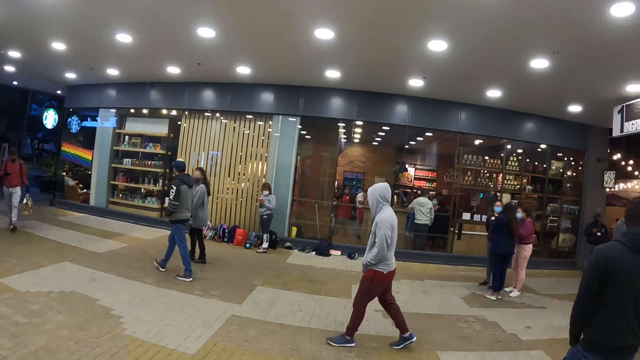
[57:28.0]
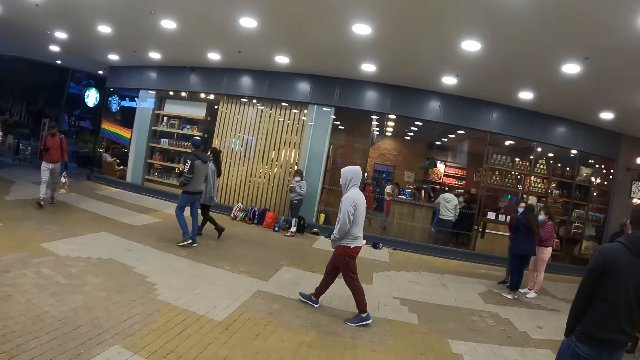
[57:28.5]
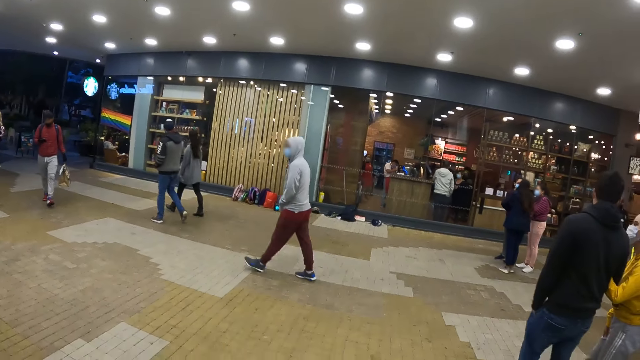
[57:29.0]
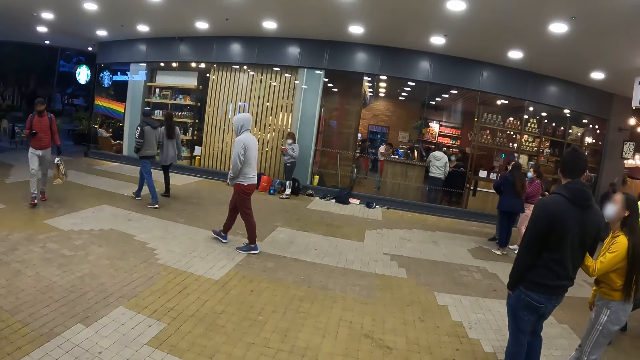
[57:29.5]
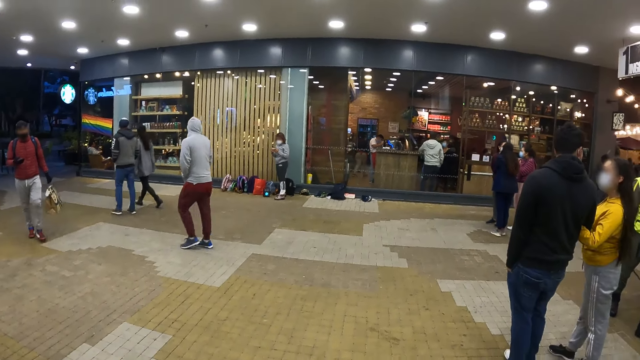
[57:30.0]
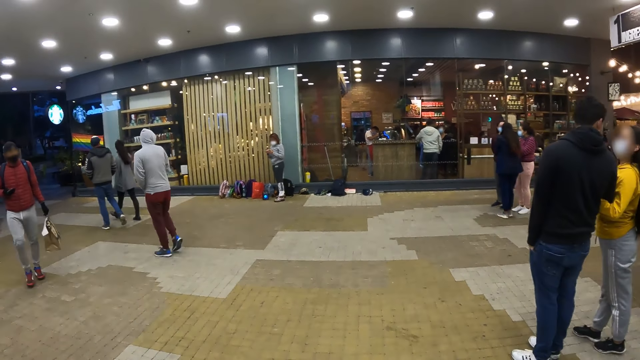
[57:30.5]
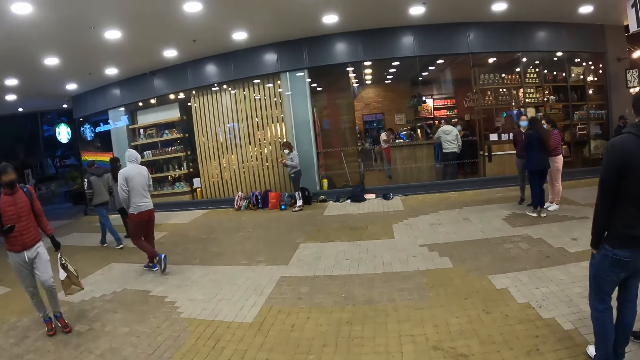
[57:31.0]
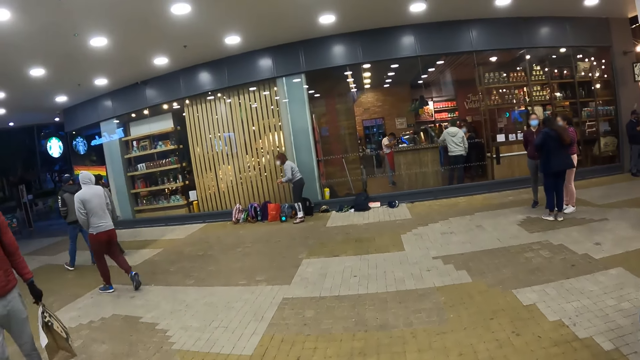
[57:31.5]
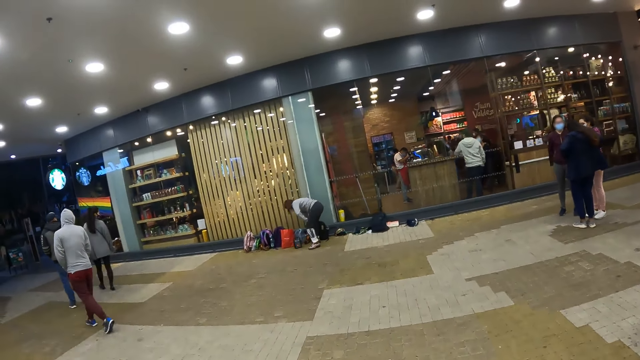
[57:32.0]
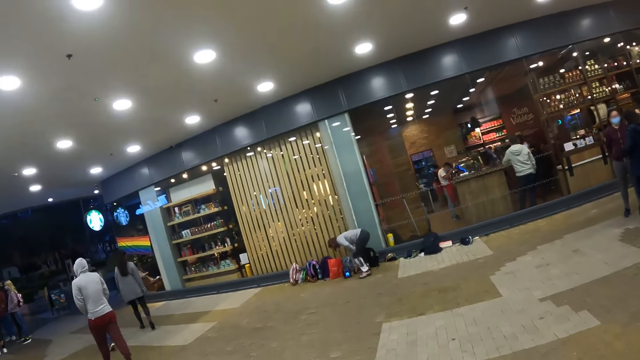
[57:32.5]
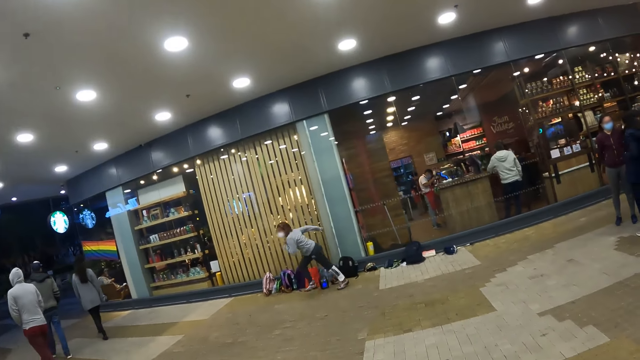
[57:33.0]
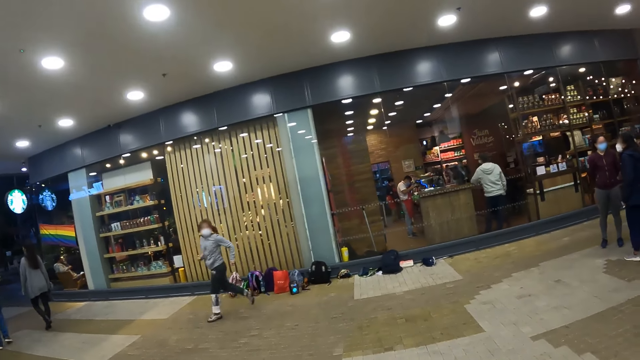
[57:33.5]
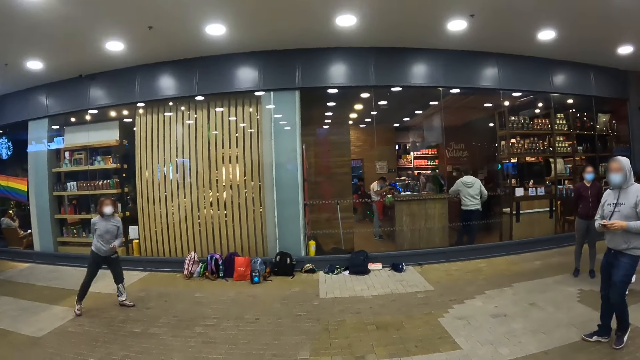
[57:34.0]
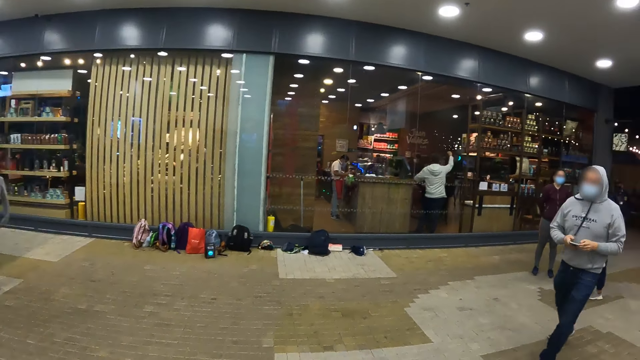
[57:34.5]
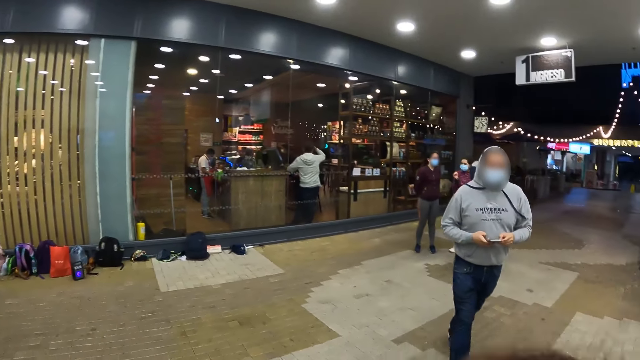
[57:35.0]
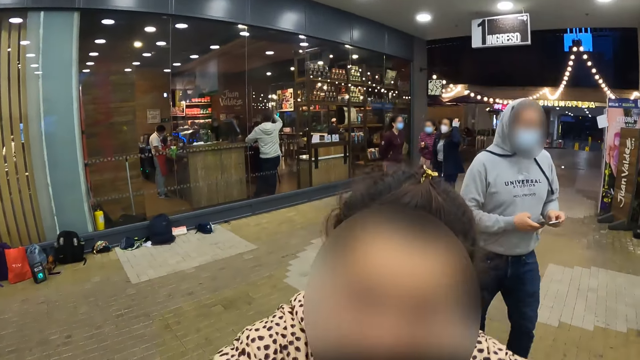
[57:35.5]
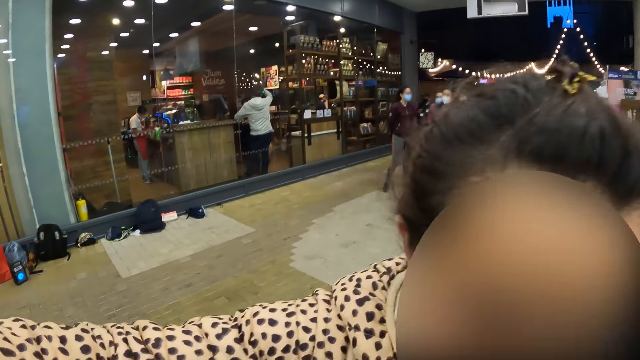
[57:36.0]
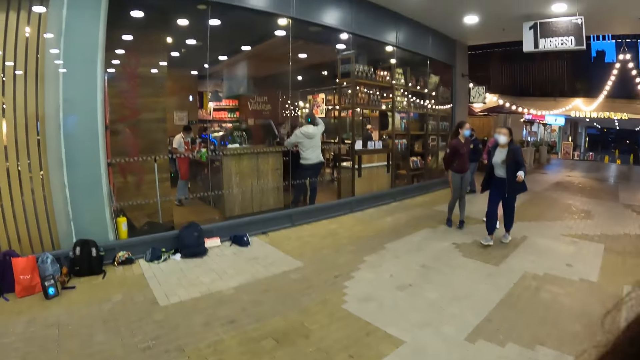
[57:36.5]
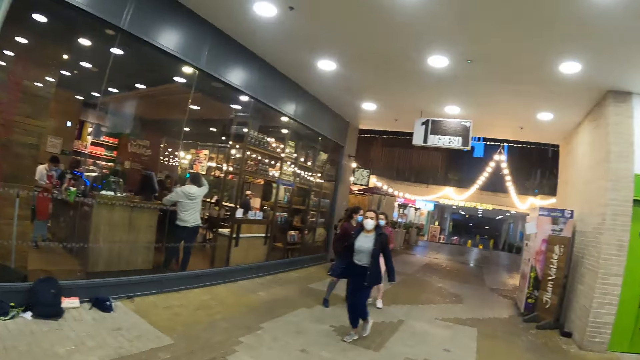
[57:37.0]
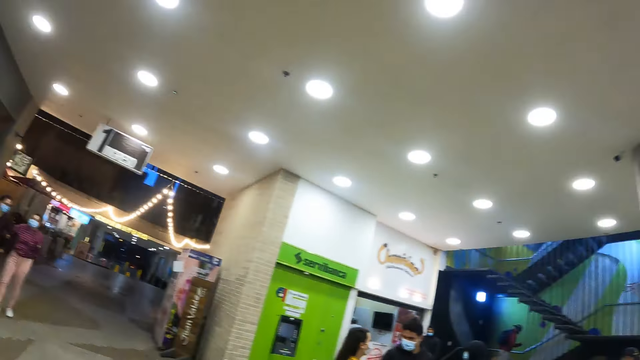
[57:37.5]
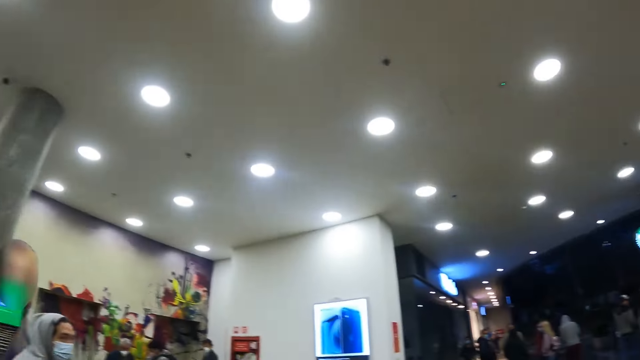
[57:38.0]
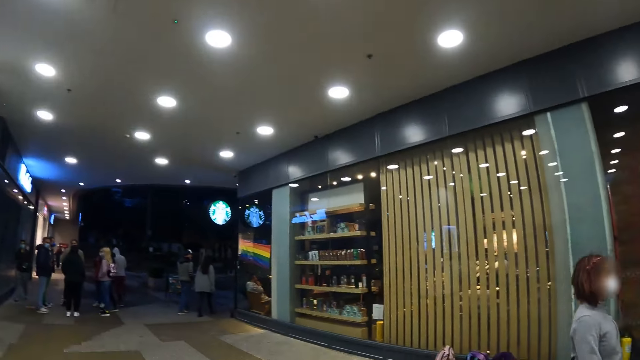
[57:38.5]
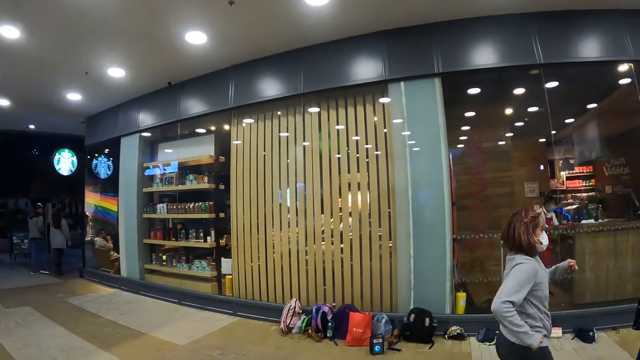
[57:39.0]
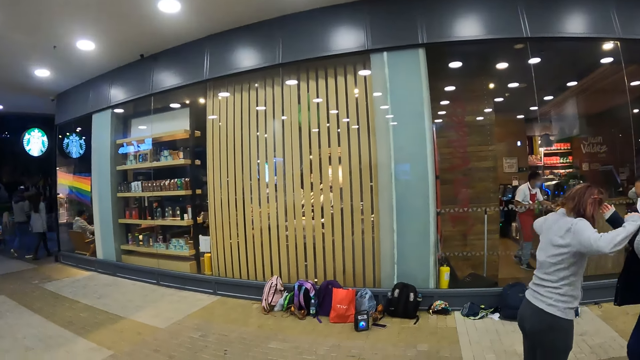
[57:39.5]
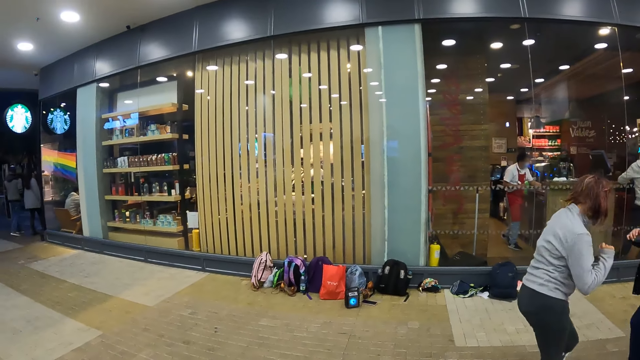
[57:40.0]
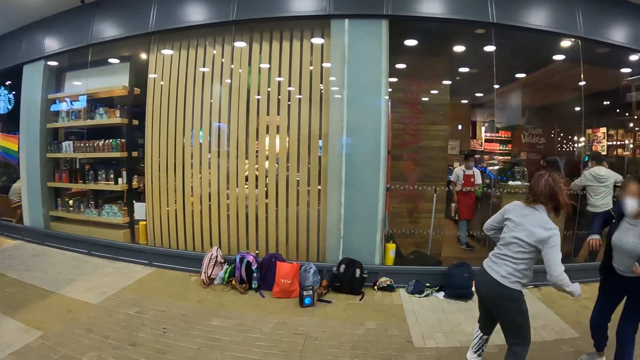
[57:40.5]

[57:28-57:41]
The camera wearer looks around. They interact with a lady. They dance with the lady. They walk around.

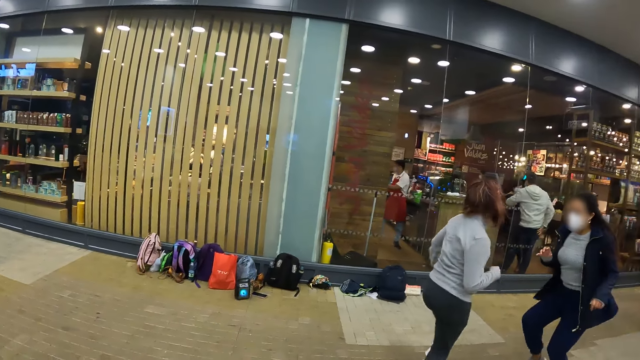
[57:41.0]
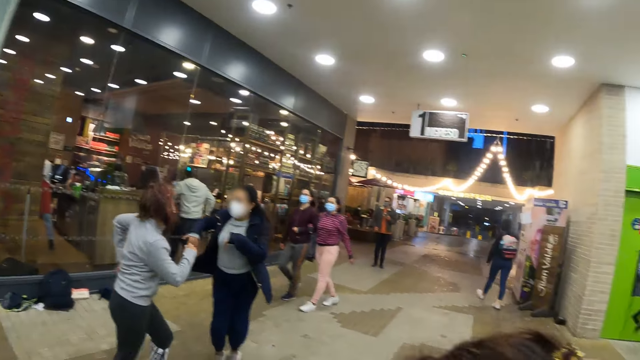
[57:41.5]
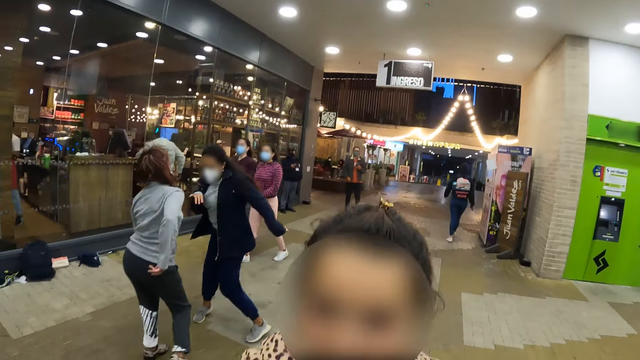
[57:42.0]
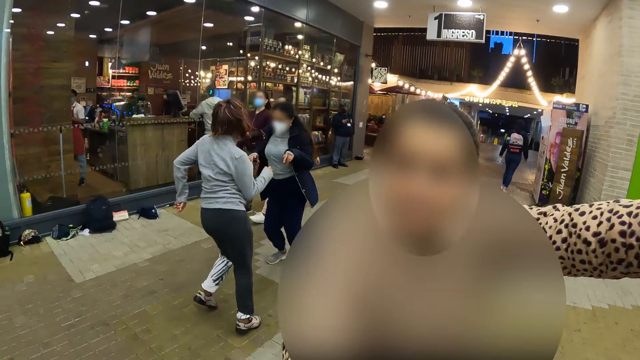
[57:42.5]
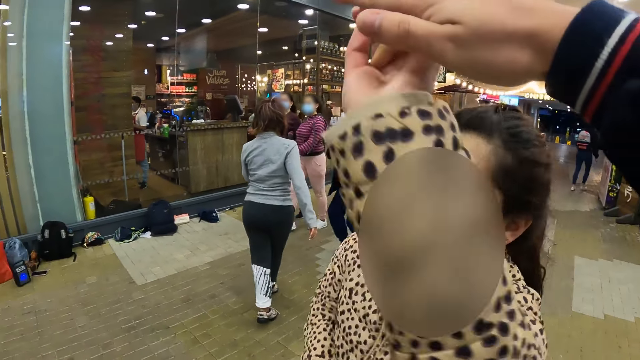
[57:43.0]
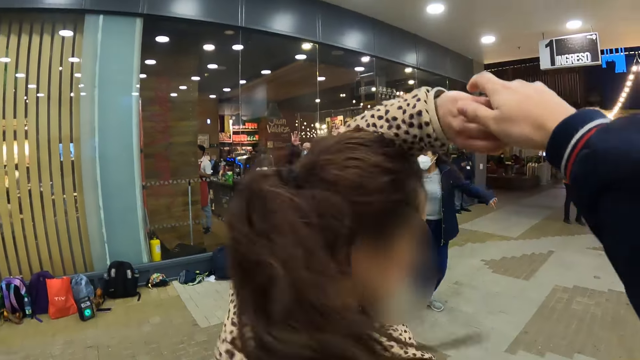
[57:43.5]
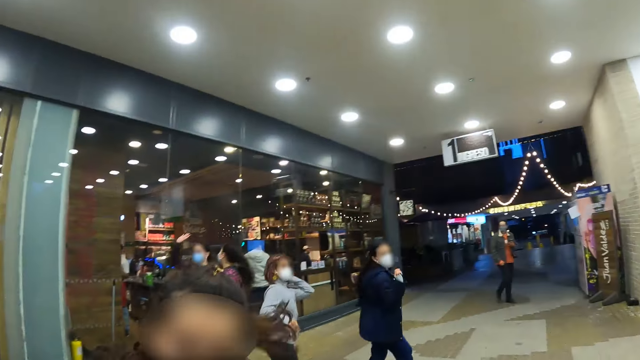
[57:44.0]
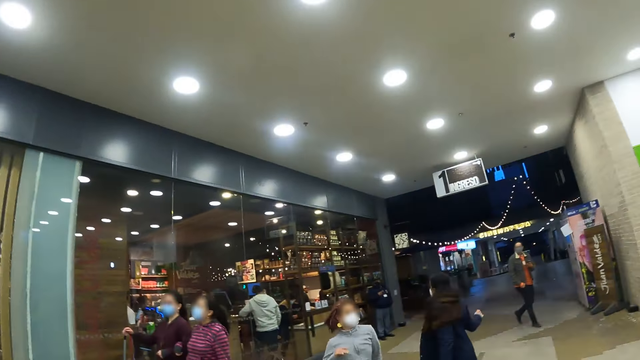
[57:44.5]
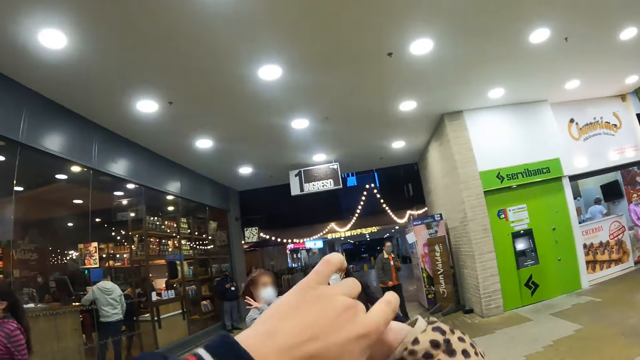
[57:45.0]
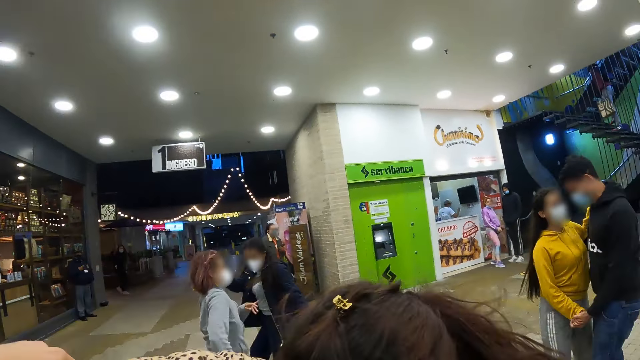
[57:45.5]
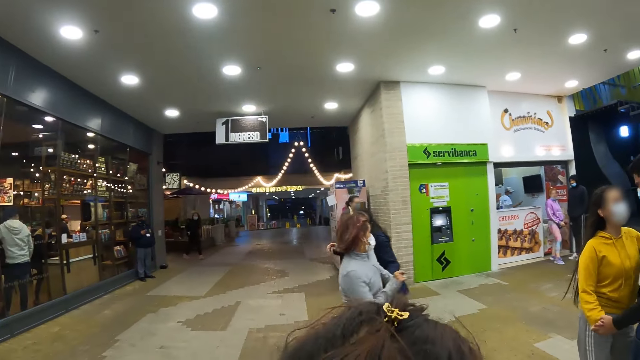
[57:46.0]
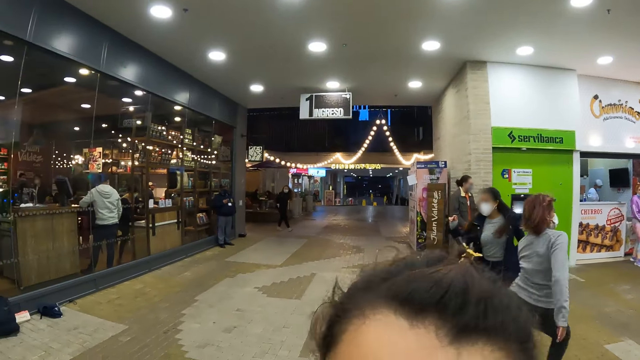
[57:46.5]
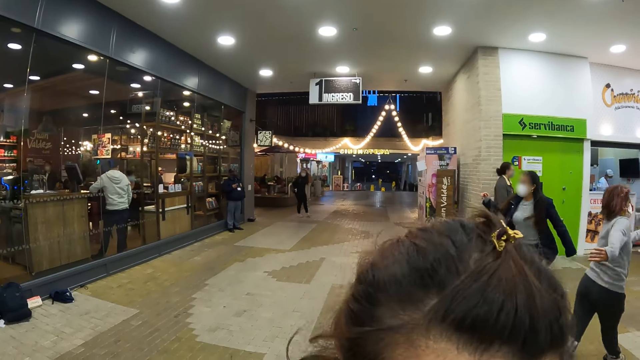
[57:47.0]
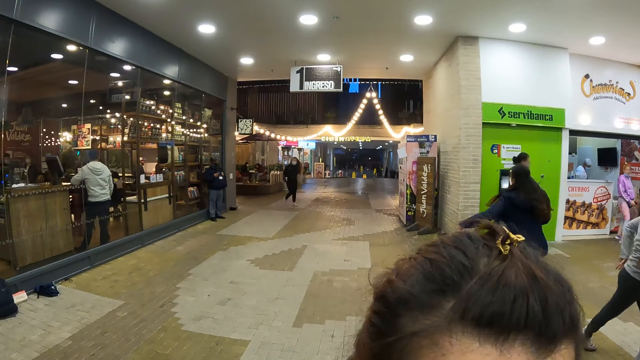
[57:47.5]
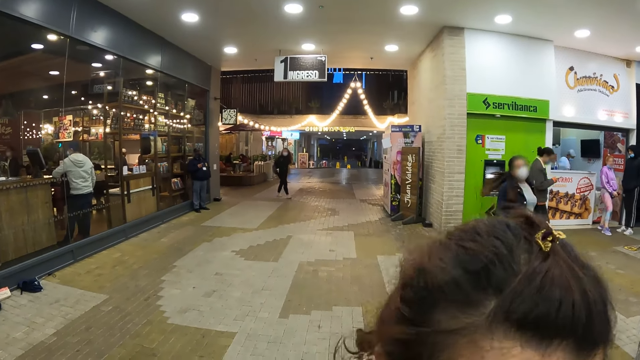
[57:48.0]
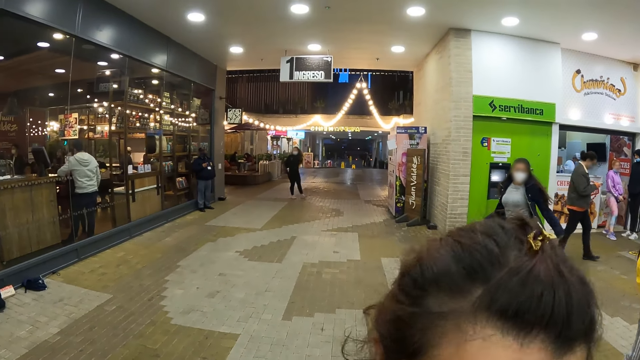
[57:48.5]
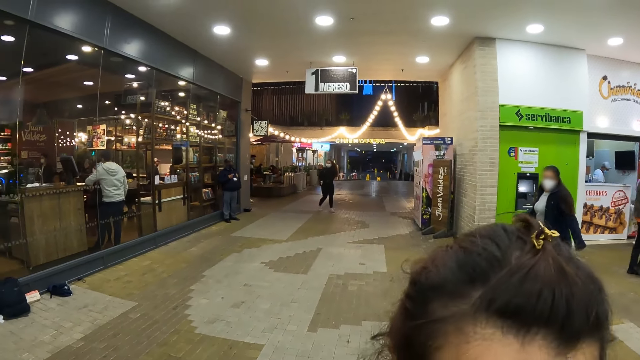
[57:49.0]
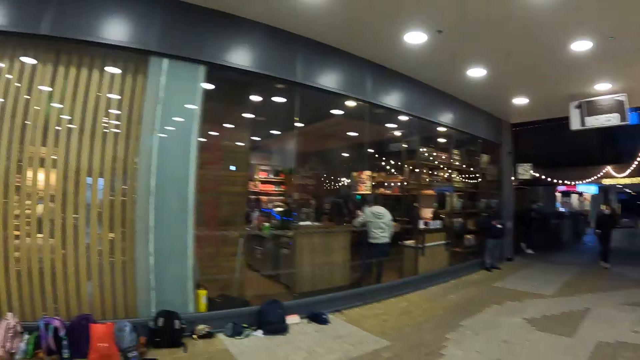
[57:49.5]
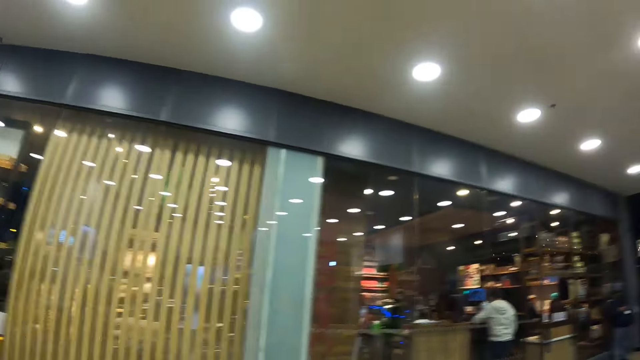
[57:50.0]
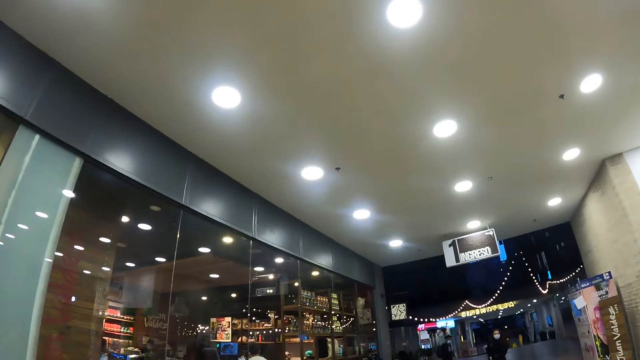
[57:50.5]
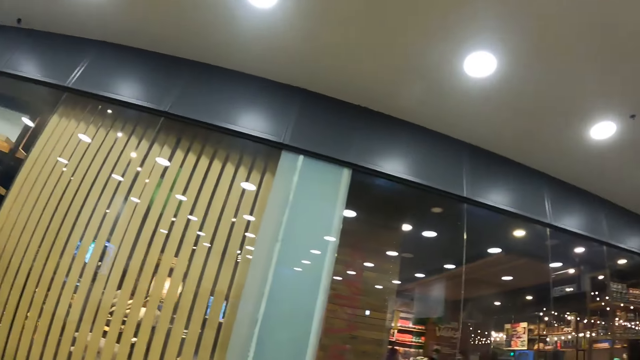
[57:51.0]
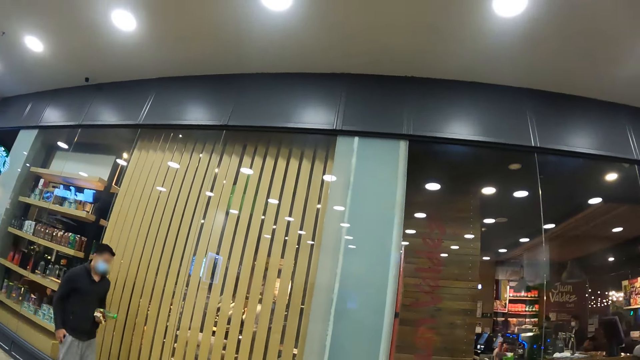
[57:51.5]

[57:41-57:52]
The camera wearer dances with a person. They walk around.
